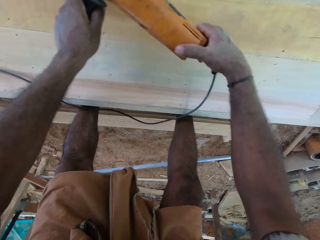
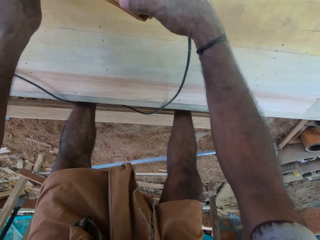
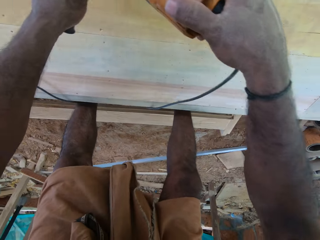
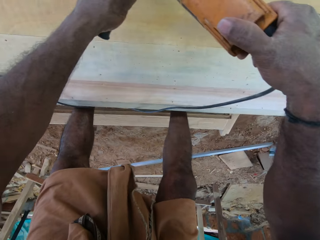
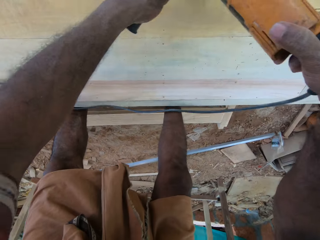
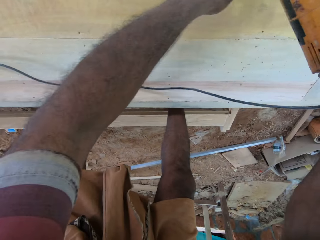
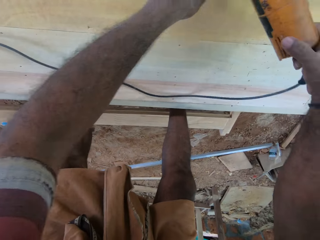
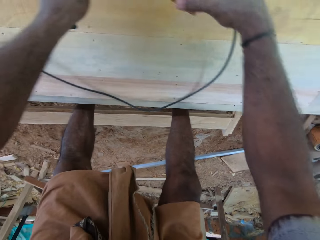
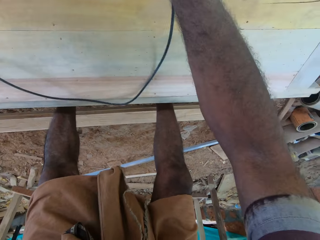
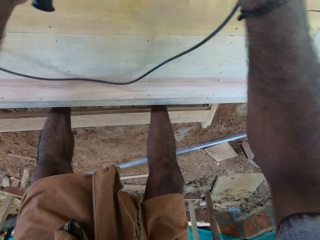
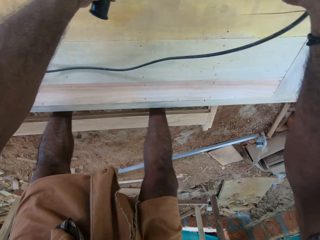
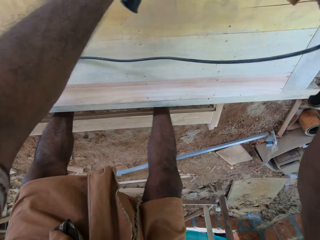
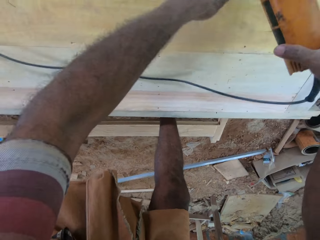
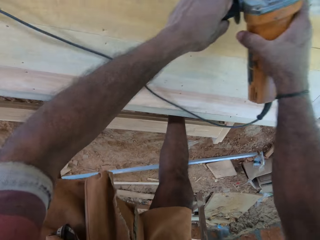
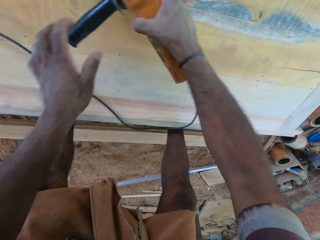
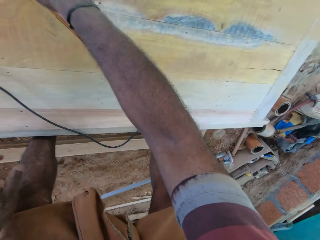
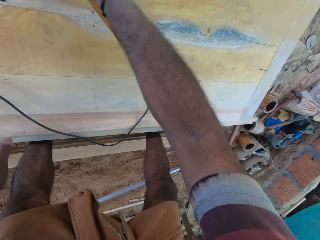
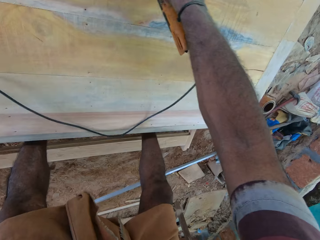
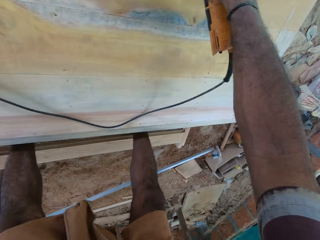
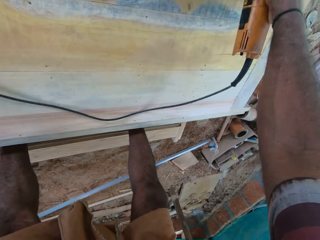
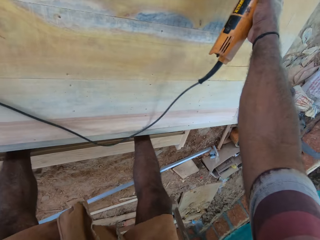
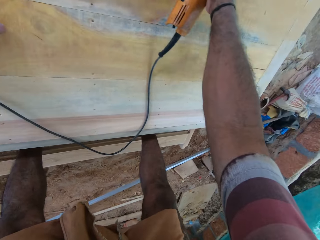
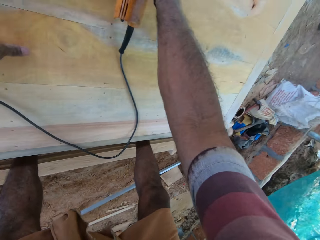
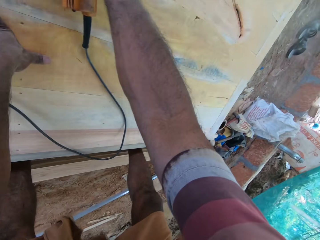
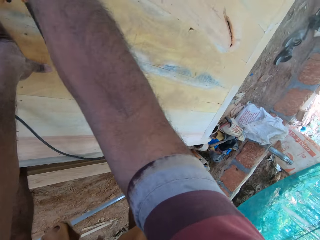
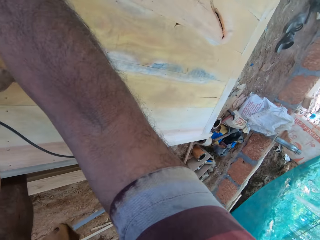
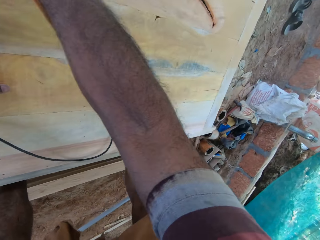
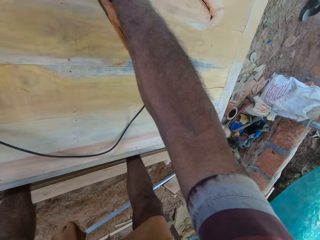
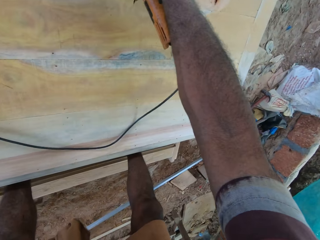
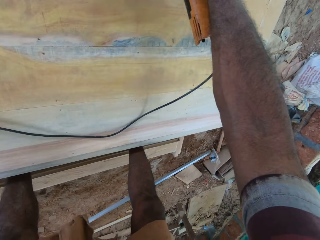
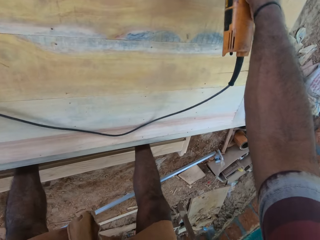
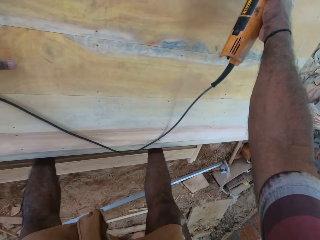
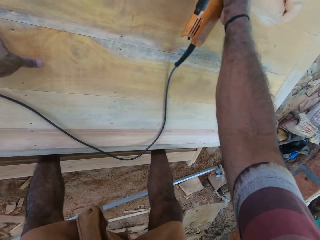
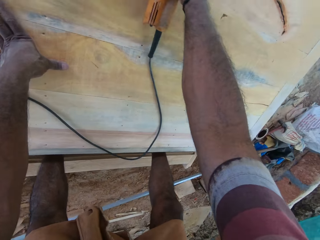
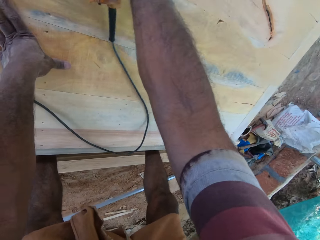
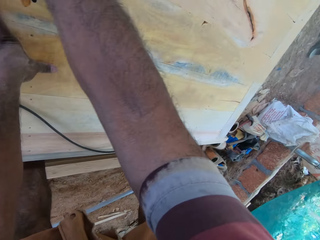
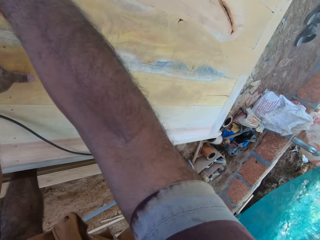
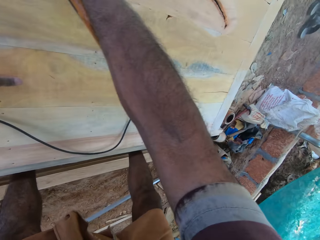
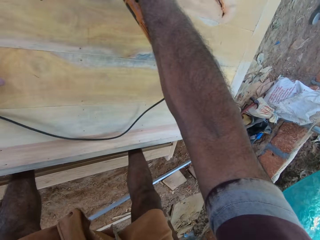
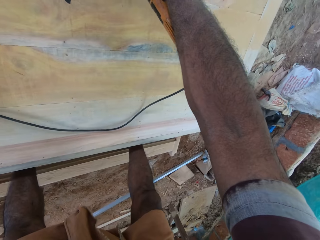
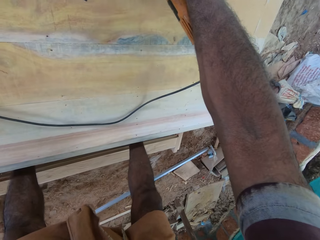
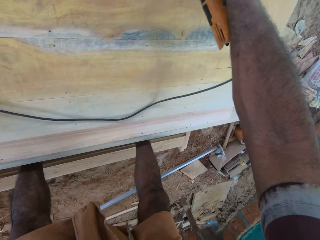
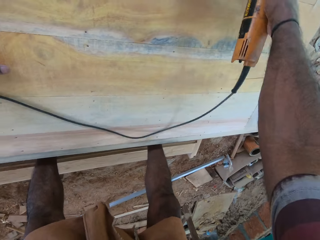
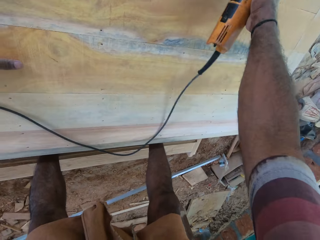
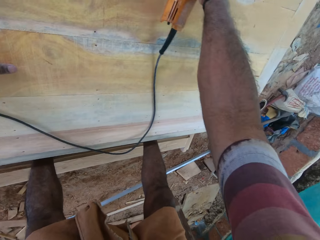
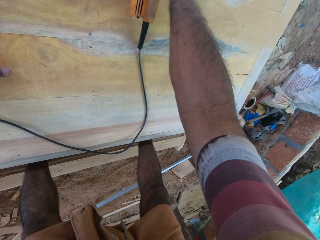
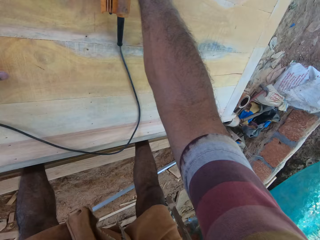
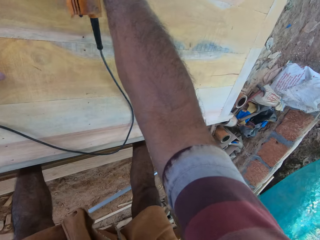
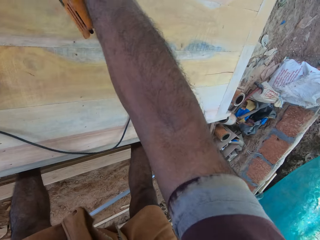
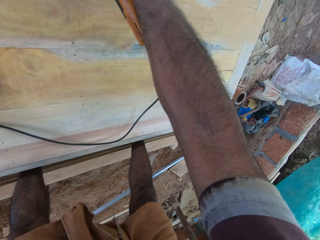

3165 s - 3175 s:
The camera wearer holds the furniture. They touch the wood. They smoothen the furniture with an electric sander.

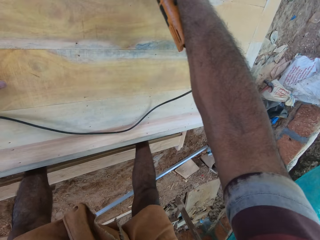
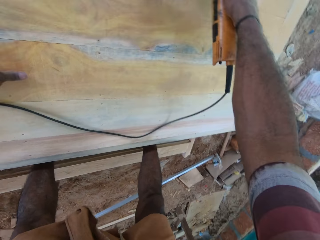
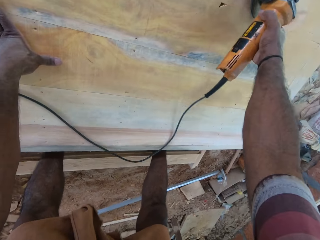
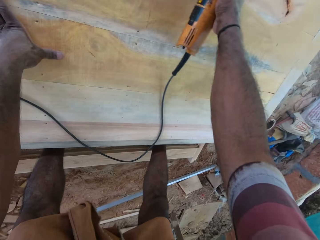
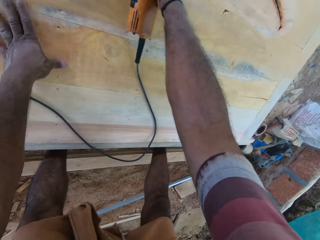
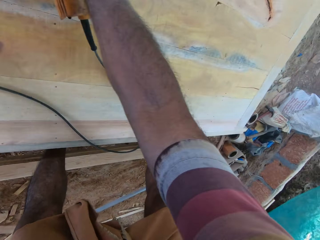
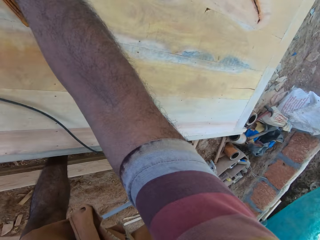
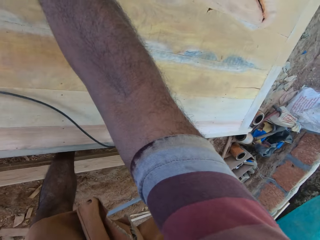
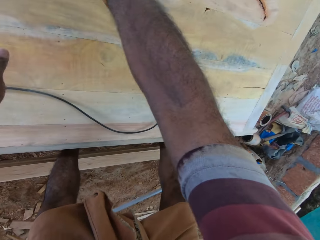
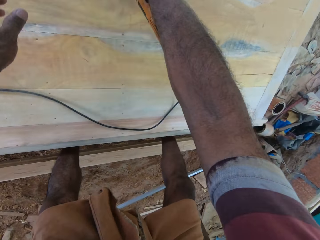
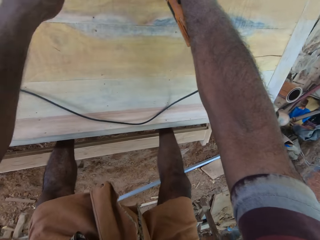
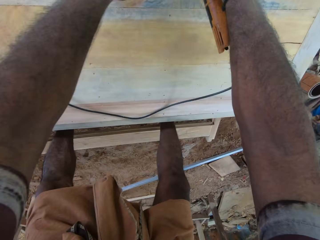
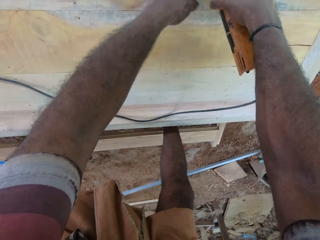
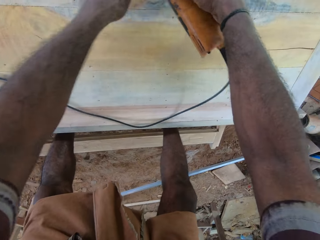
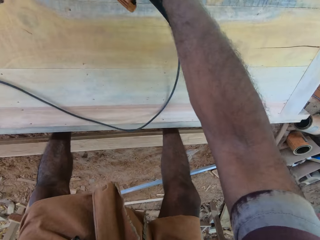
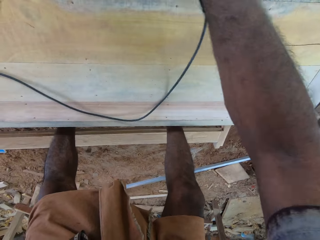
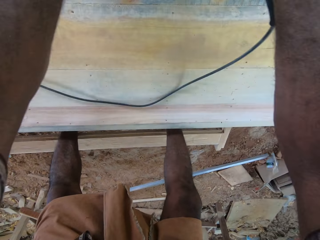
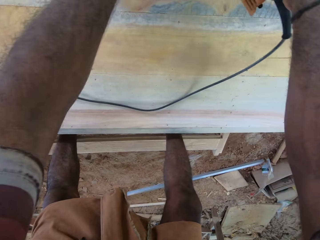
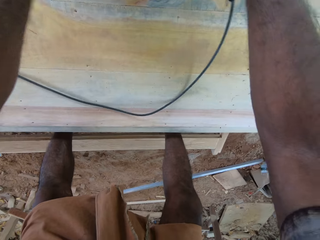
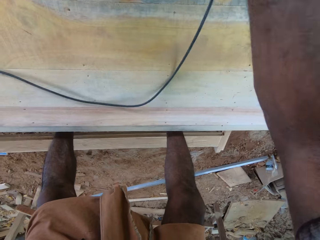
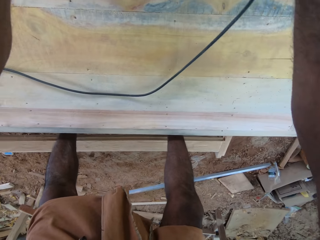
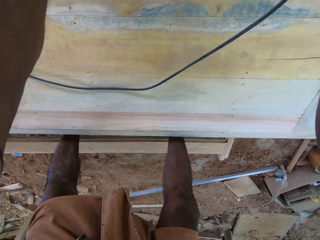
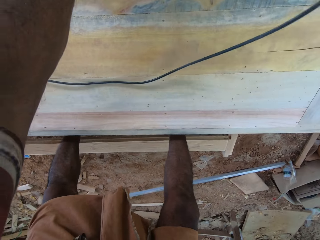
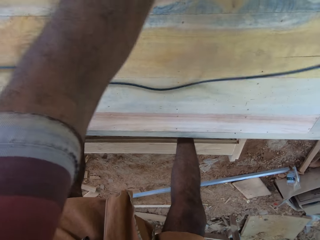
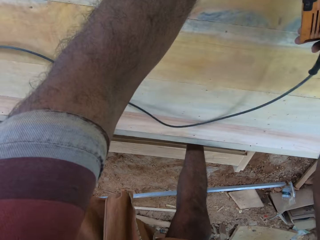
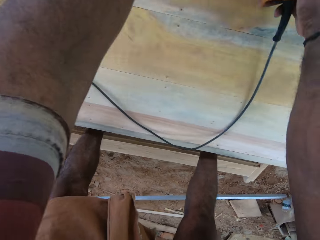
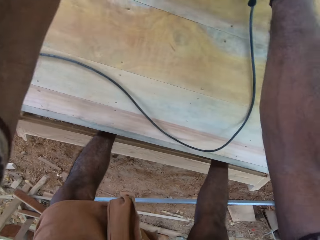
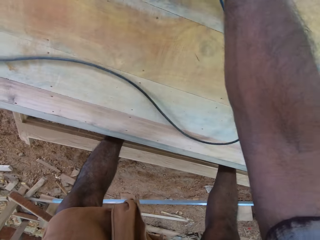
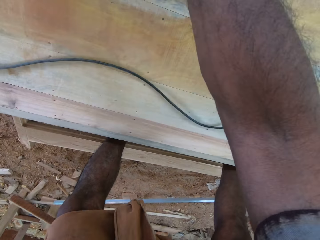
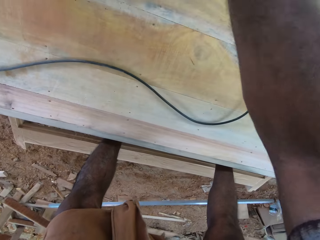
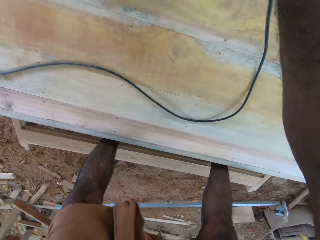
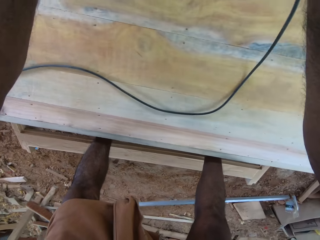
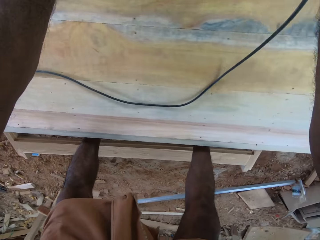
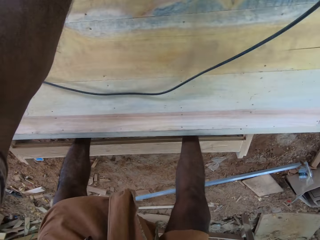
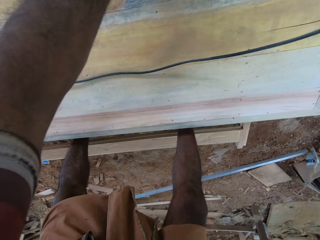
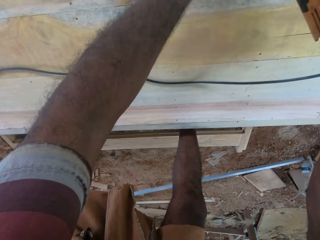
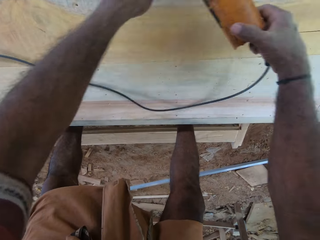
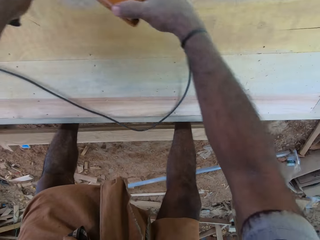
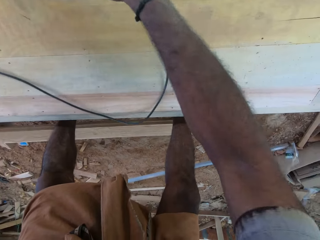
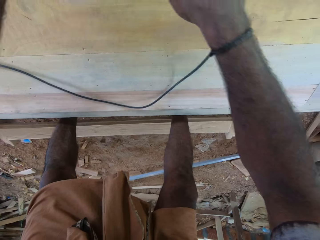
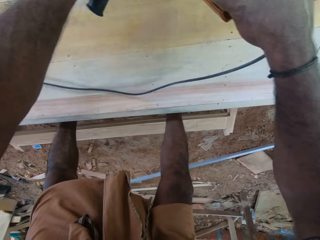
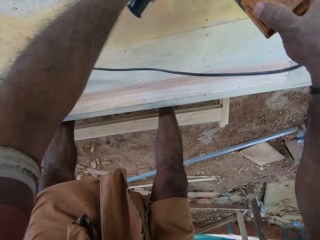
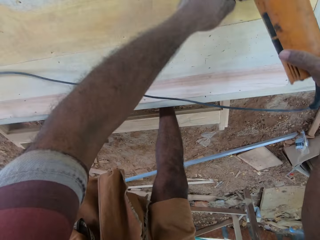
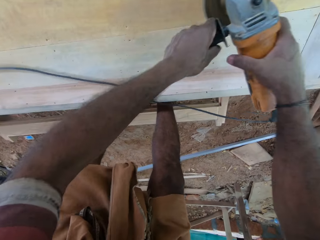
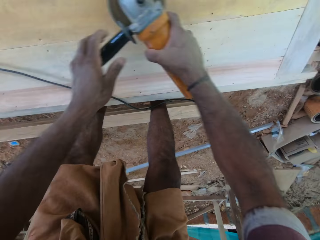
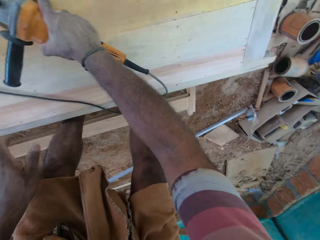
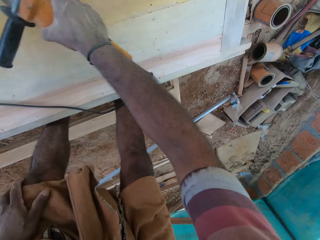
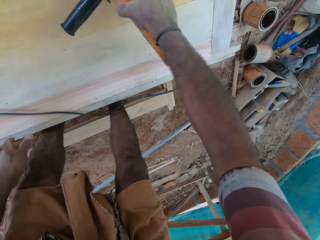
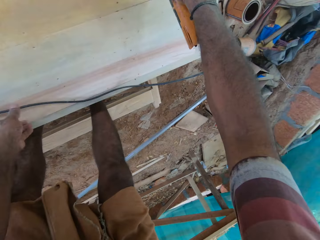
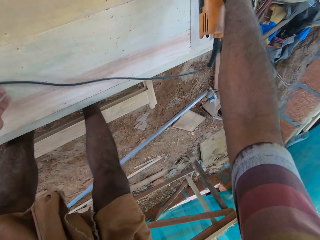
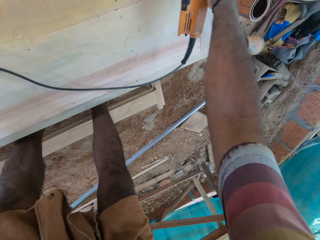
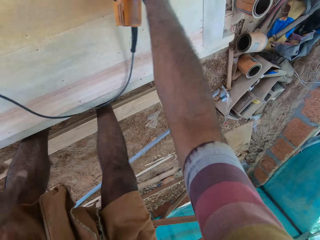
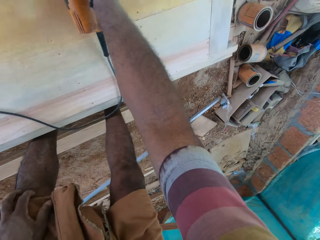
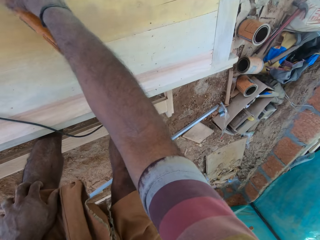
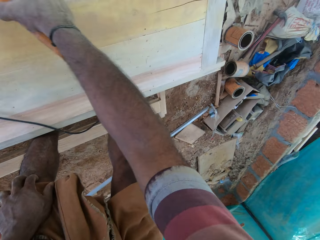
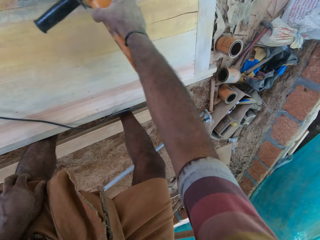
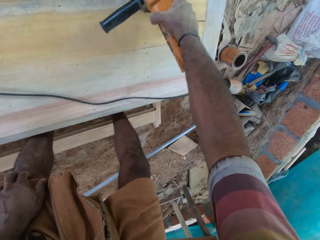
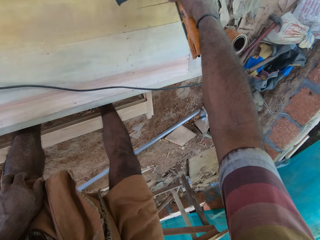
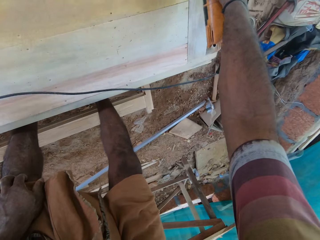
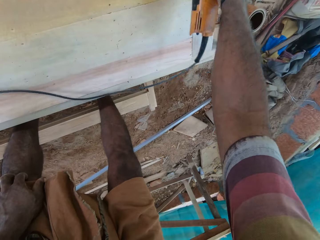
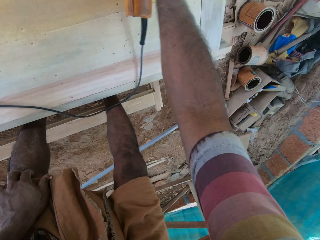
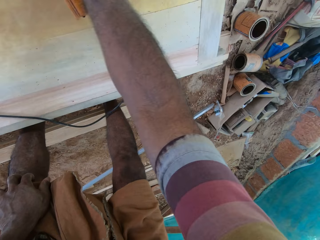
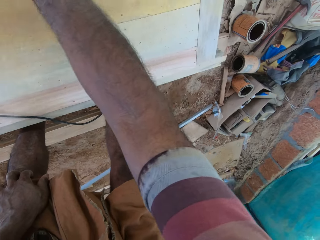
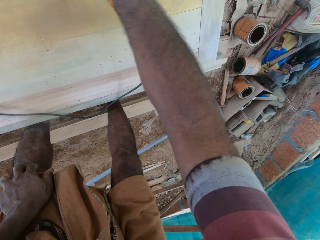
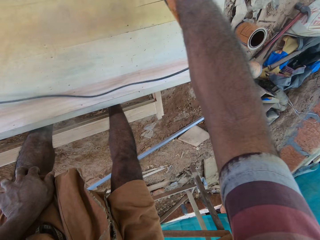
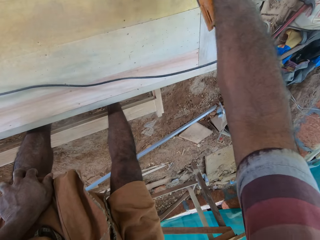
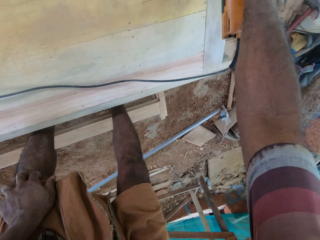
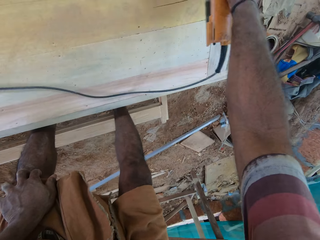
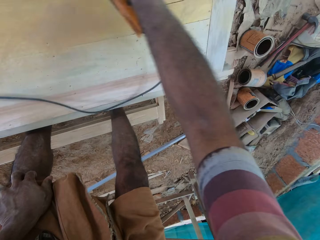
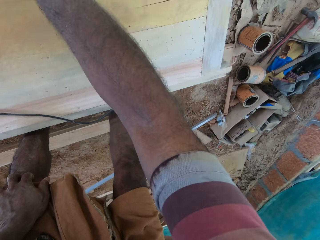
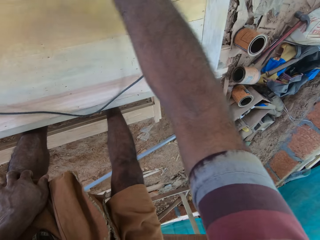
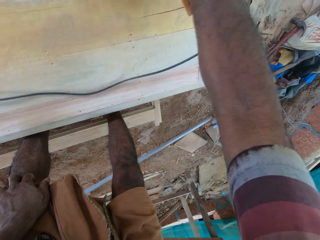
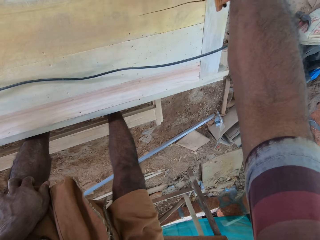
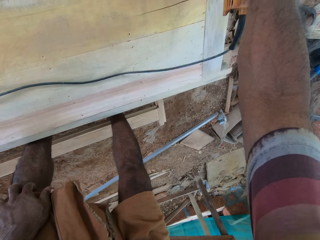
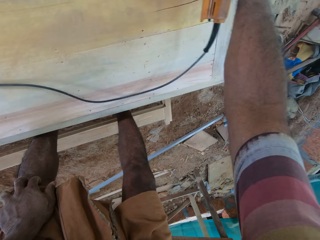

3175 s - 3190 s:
The camera wearer smoothens the wood. They hold the hand grinder with both hands. They smoothen the wood and touch the knee. They smoothen the wood and touch the hand grinder cable on the wood. They smoothen the wood and touch the knee.
